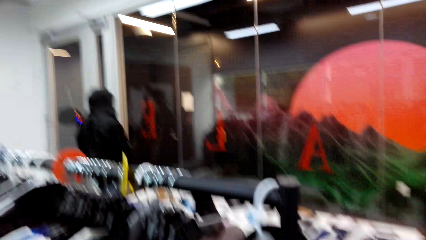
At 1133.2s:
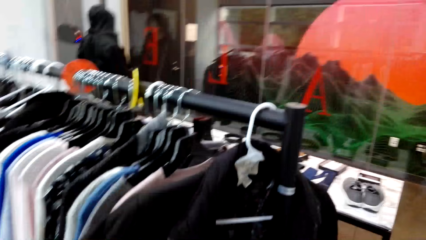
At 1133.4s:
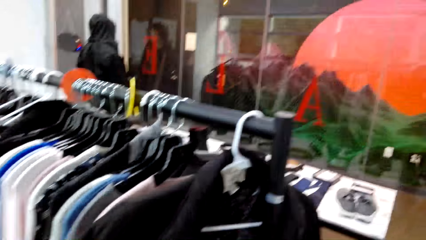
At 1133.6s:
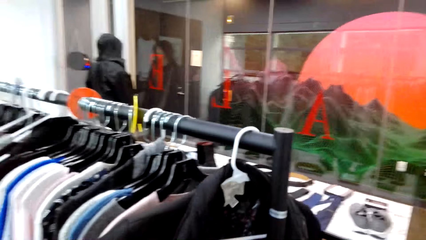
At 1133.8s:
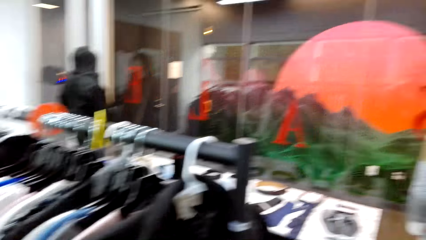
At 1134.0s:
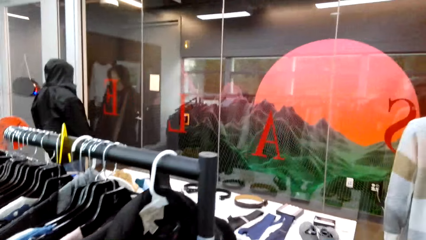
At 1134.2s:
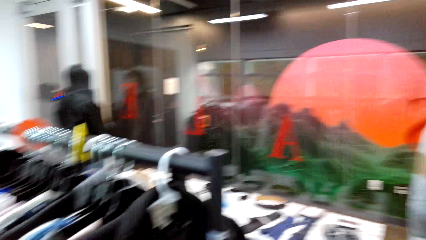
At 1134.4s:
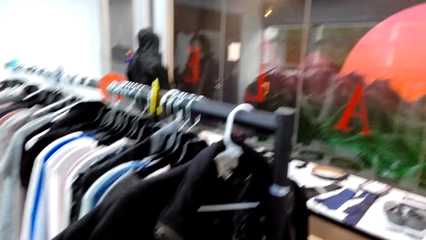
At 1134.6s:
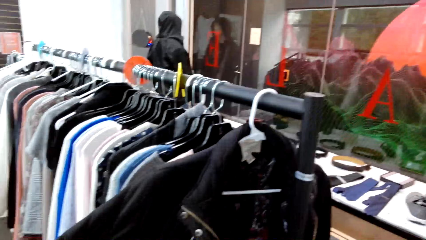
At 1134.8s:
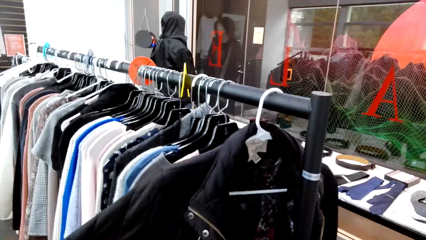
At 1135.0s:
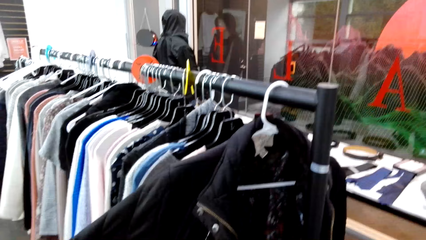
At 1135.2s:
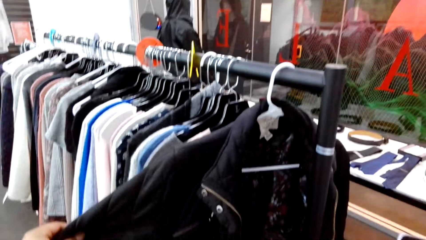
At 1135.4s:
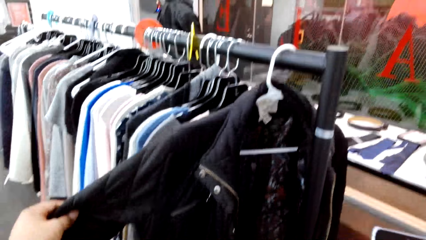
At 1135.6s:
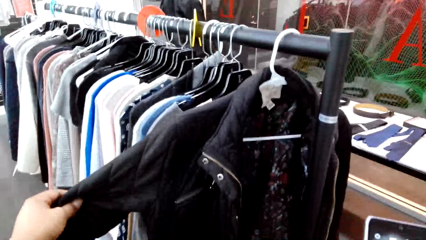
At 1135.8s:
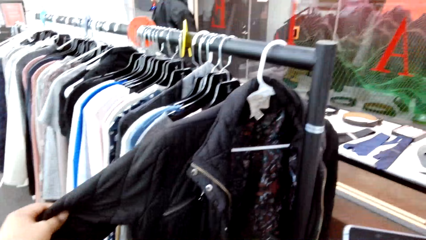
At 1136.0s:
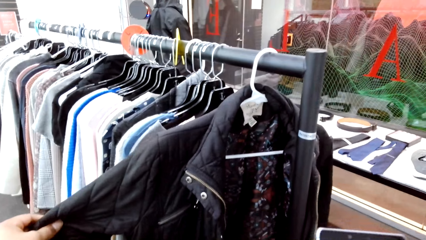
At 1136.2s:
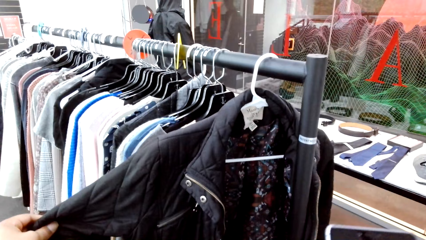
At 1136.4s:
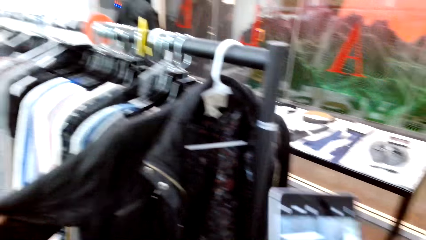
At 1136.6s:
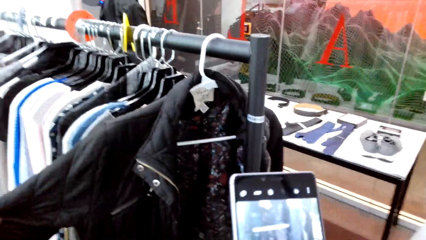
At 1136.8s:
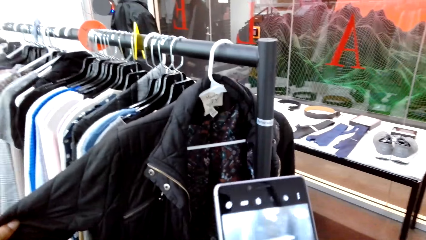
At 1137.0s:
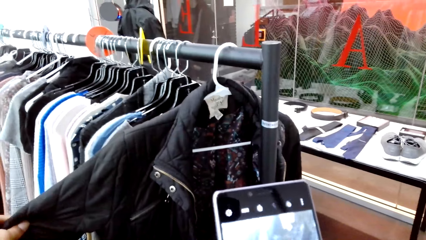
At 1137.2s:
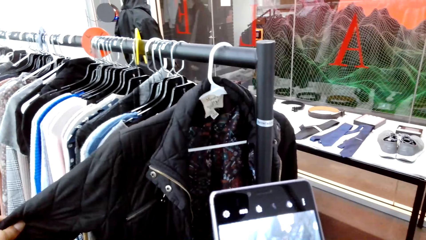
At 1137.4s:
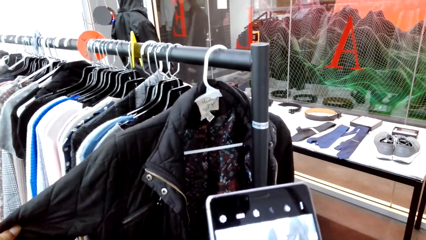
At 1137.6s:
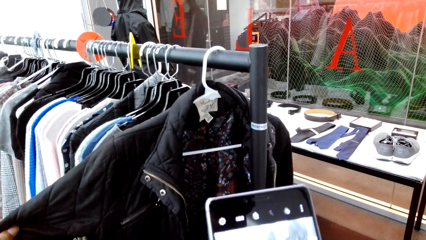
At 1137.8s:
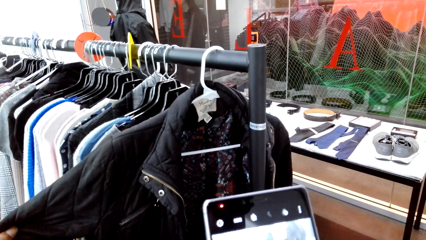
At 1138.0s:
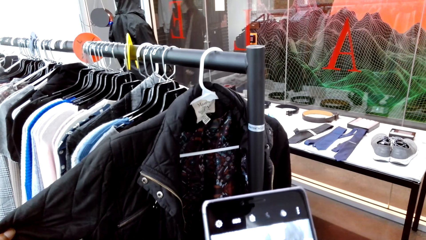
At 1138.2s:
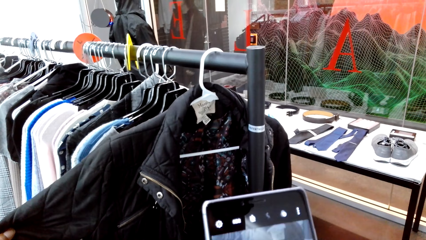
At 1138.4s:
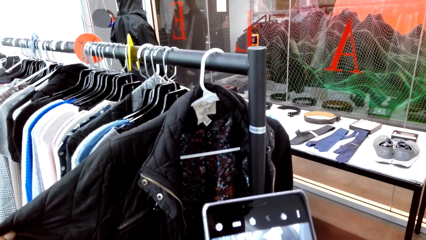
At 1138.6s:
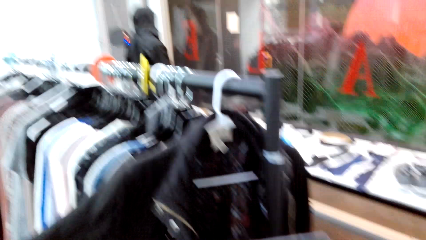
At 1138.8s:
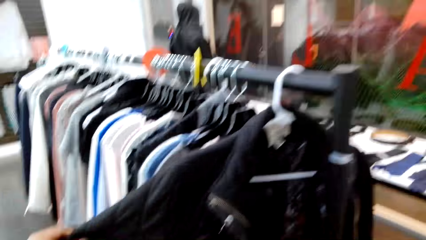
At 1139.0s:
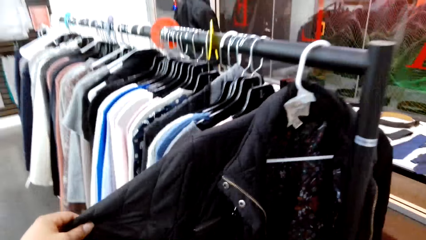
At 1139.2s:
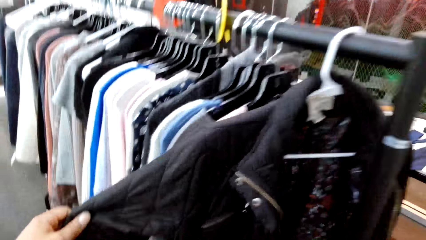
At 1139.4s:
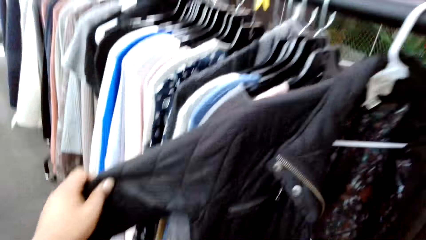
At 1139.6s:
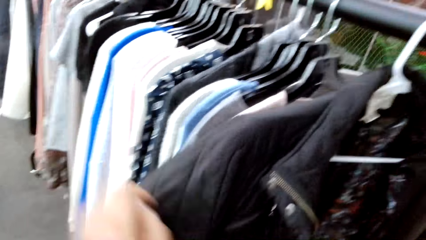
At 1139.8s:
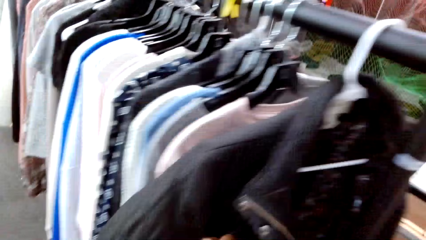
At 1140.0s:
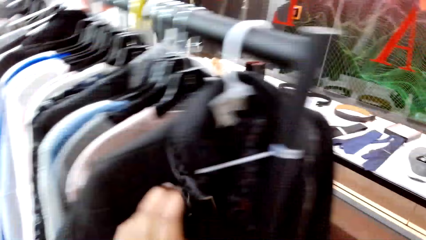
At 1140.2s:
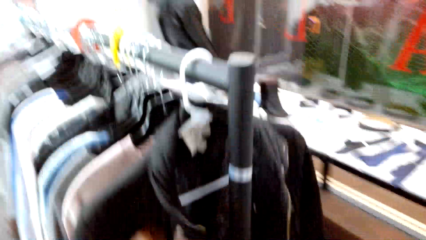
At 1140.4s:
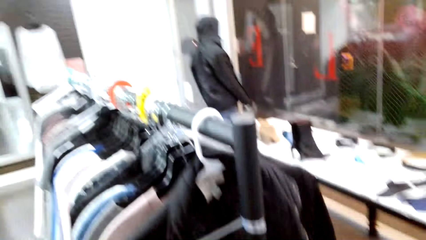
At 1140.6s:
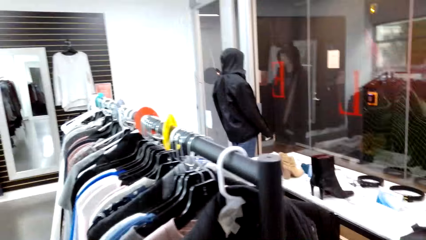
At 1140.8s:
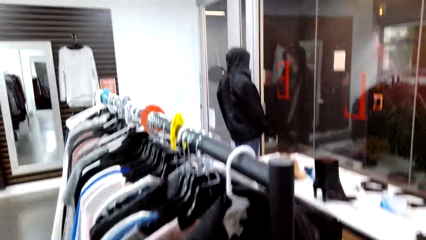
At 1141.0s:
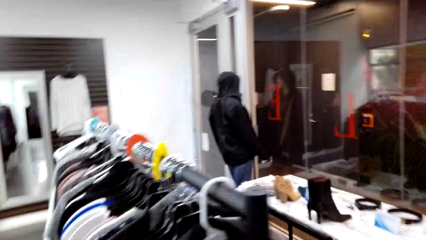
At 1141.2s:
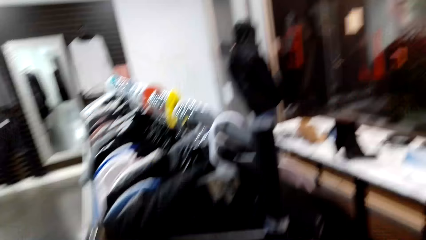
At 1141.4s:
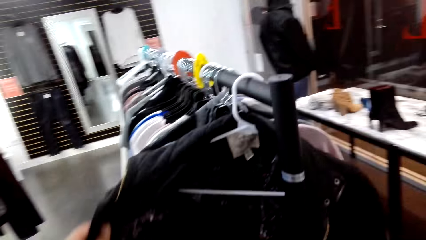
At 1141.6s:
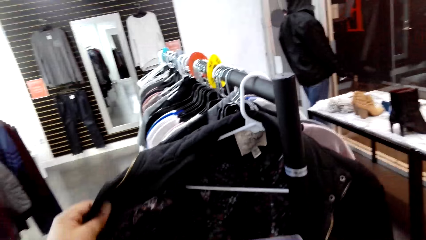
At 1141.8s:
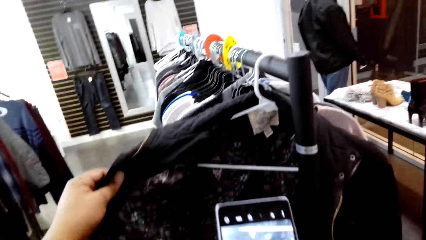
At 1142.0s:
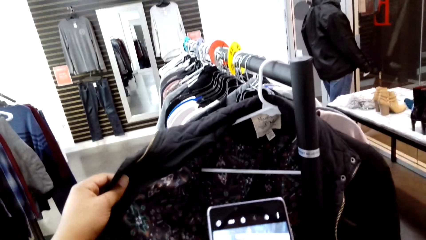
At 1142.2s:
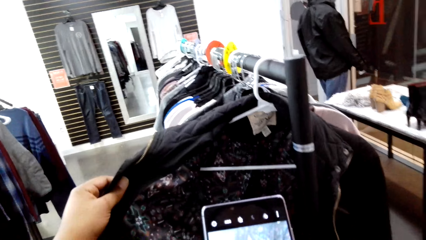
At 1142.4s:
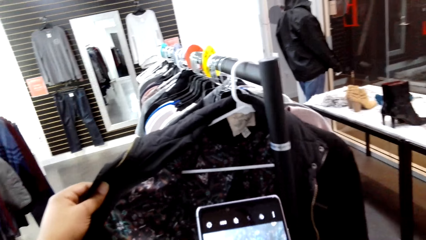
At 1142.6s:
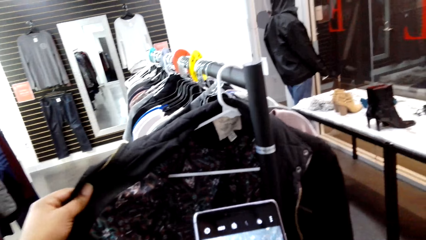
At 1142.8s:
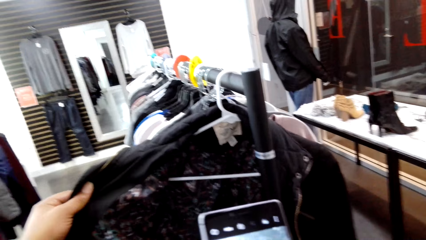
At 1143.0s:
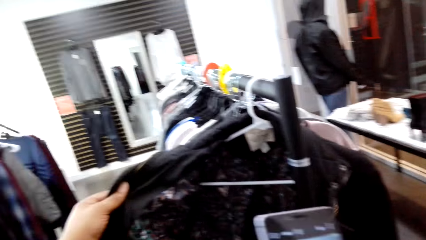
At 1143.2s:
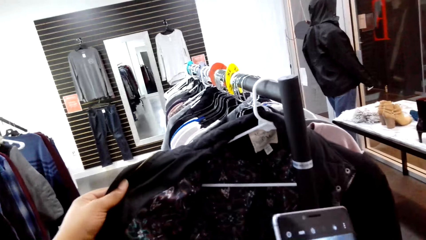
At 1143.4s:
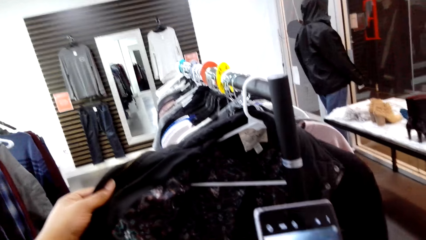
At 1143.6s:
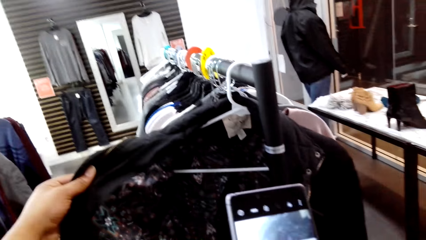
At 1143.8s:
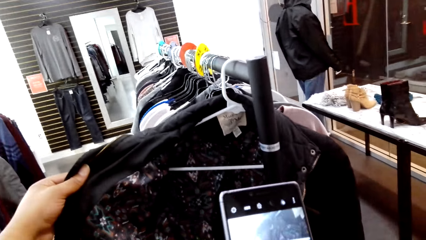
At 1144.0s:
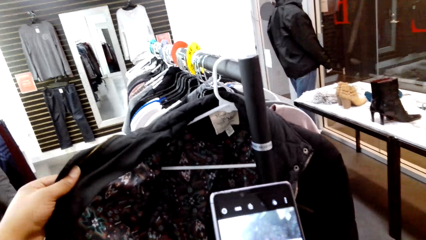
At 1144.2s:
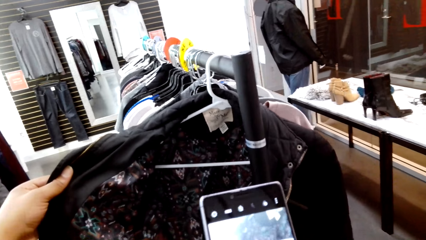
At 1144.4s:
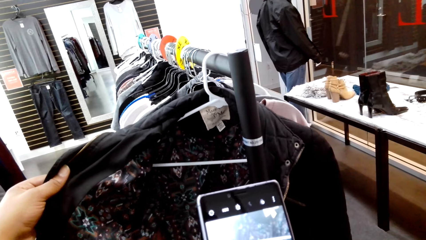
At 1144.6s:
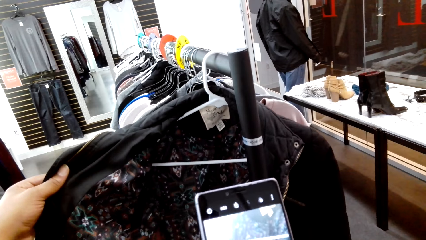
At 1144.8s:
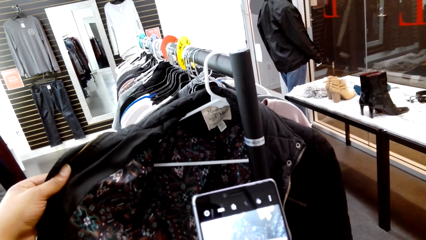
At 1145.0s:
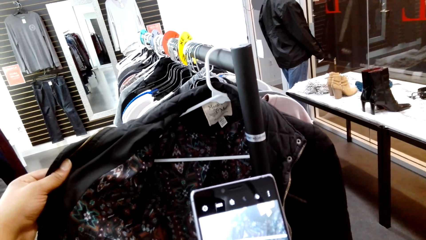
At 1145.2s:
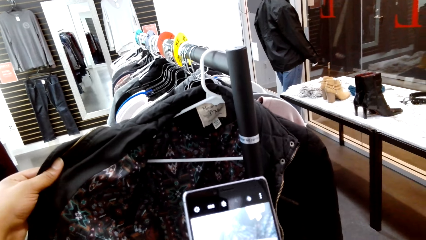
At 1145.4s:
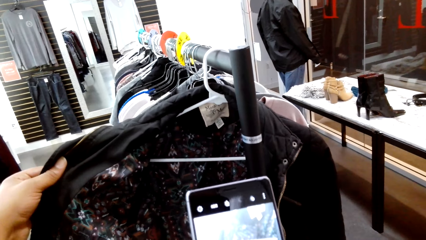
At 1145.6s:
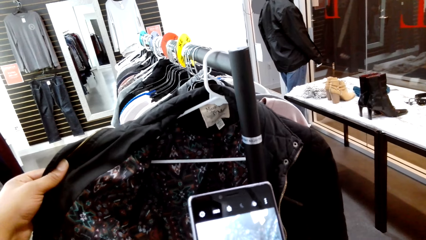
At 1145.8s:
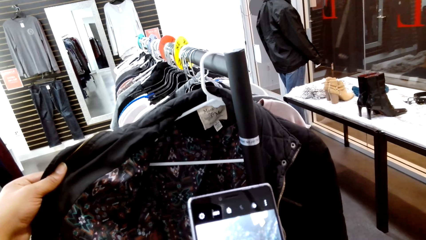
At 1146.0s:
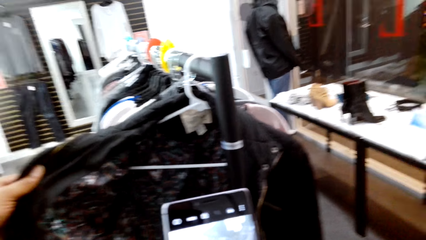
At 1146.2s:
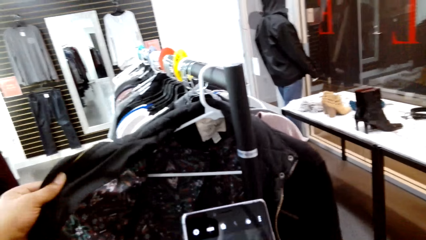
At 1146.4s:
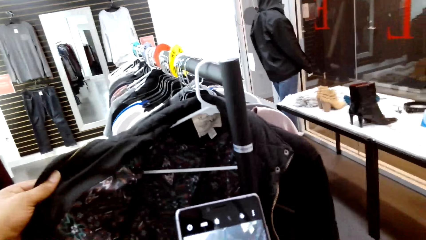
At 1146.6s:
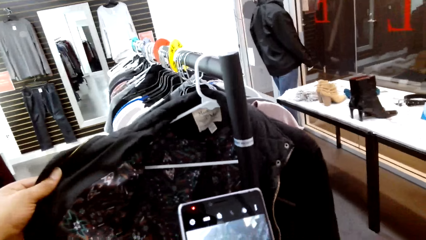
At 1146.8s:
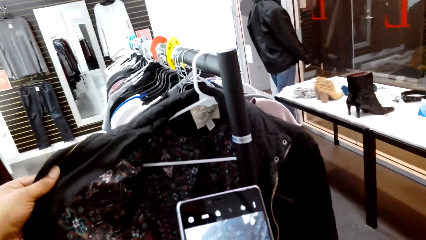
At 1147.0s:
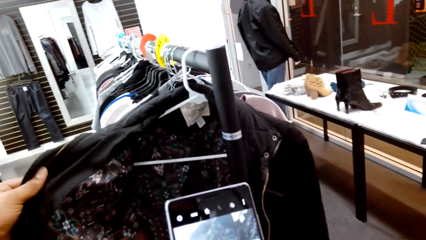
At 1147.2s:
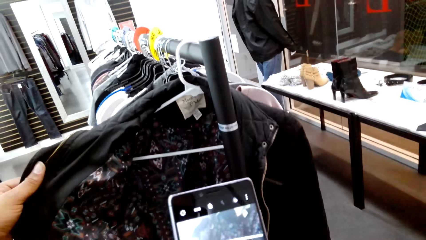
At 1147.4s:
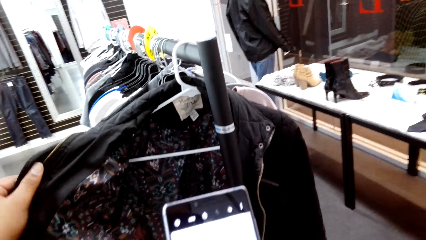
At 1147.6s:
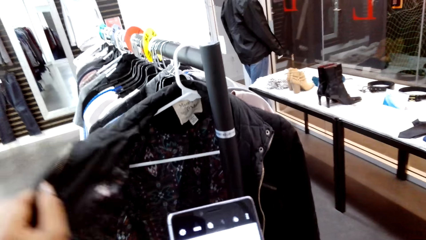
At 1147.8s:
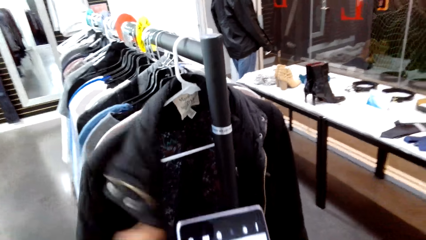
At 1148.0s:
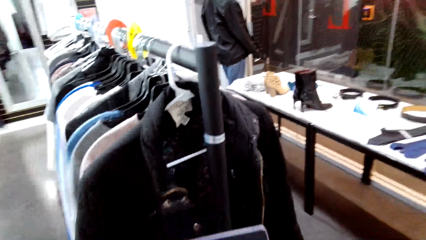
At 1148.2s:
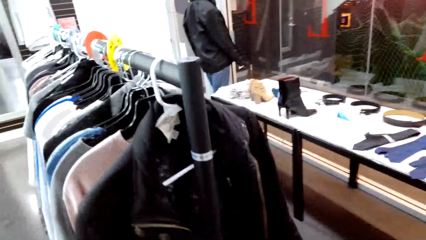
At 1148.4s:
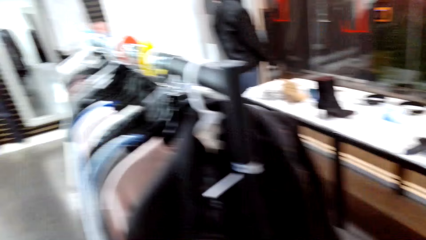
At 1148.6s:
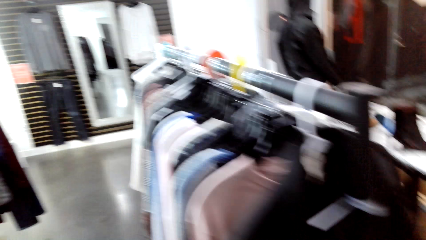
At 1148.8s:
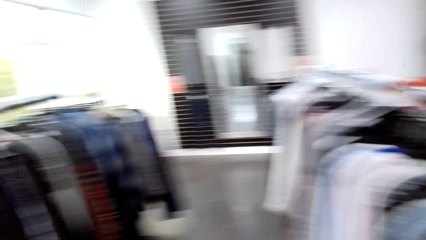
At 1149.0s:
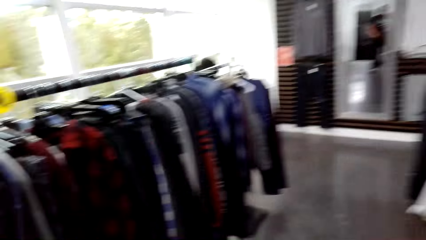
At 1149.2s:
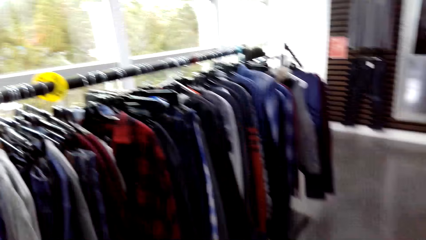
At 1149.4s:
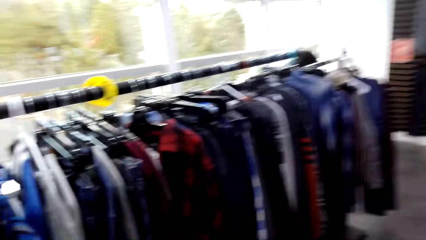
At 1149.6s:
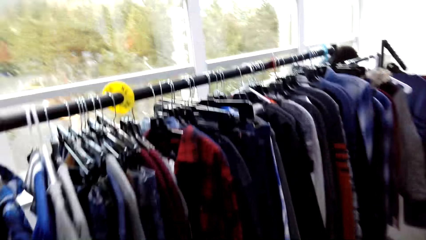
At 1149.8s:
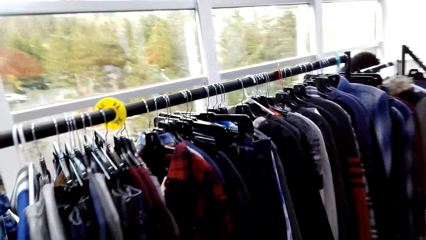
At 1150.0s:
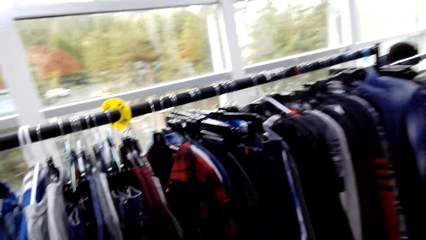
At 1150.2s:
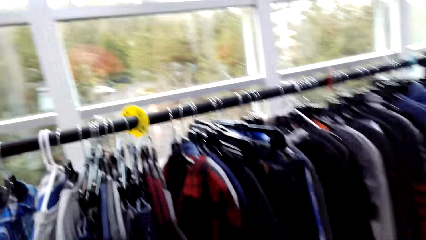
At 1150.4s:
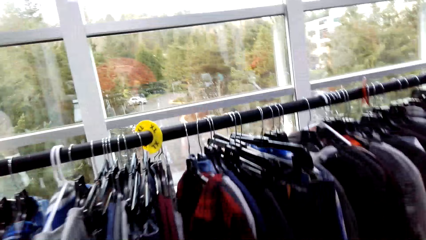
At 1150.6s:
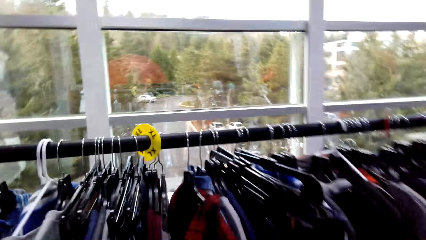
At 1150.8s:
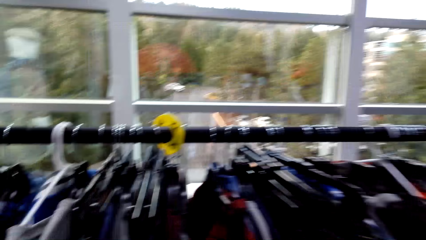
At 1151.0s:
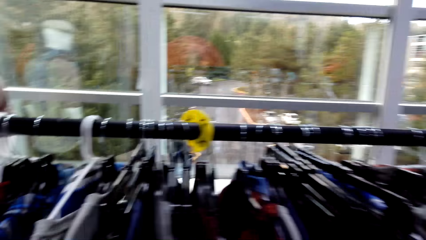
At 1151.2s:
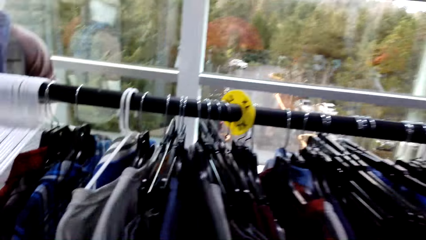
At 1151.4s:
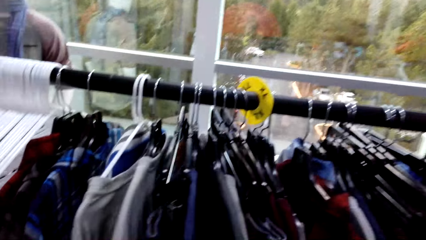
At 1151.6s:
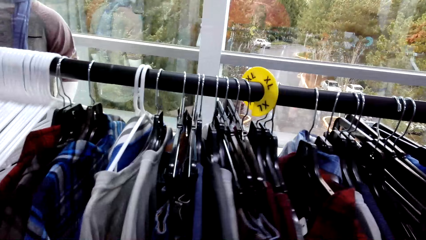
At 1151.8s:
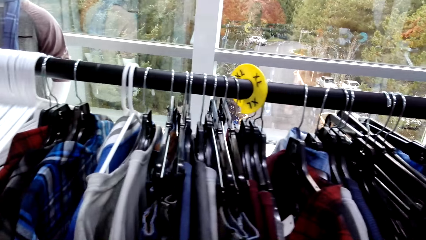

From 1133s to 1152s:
The camera wearer looks around. They hold a jacket. They capture a picture of the jacket with a phone. They talk. They lift the side of the jacket. They look around. They capture a picture with the phone. They talk. They capture a picture of the jacket with the phone. They capture a picture with the phone. They look around. They walk in the boutique.
